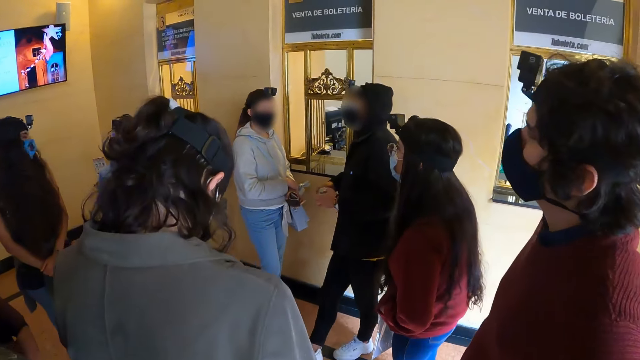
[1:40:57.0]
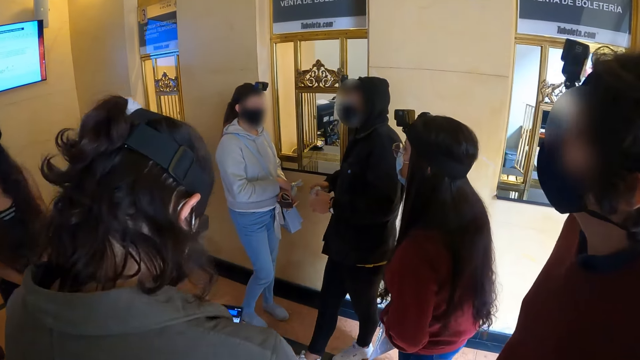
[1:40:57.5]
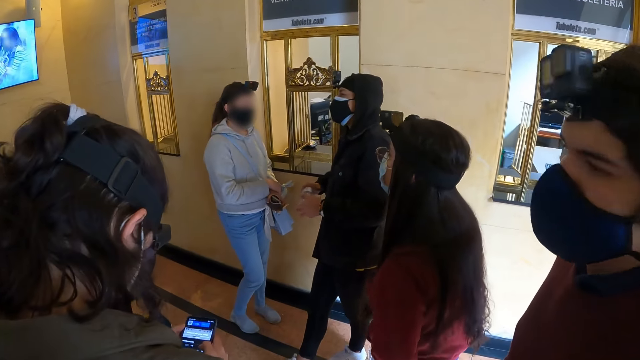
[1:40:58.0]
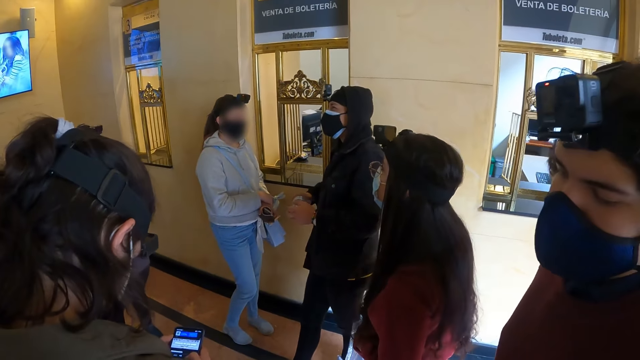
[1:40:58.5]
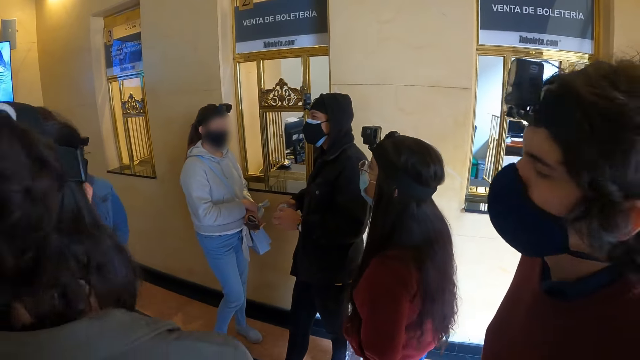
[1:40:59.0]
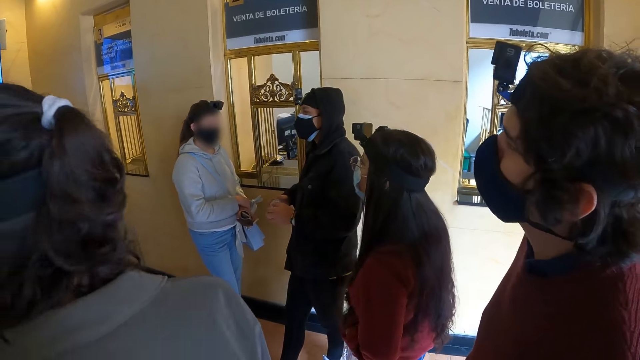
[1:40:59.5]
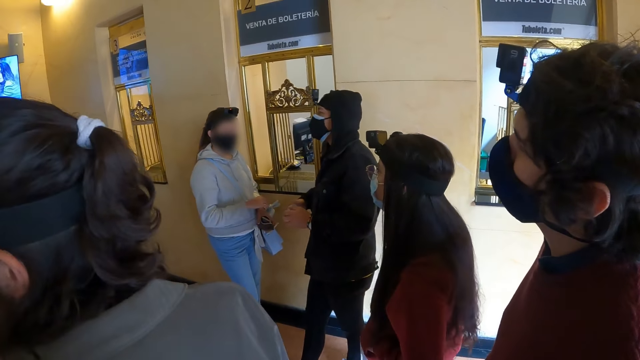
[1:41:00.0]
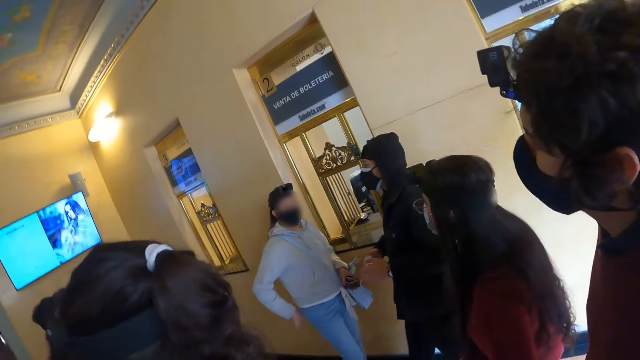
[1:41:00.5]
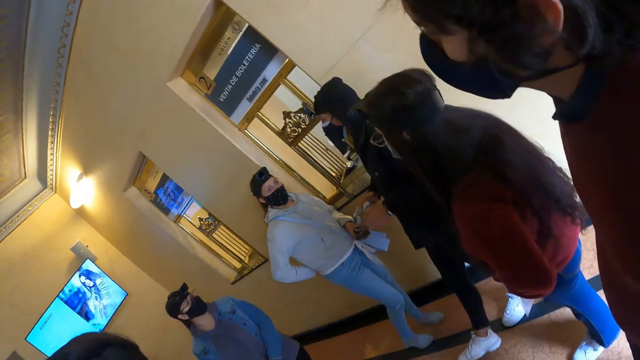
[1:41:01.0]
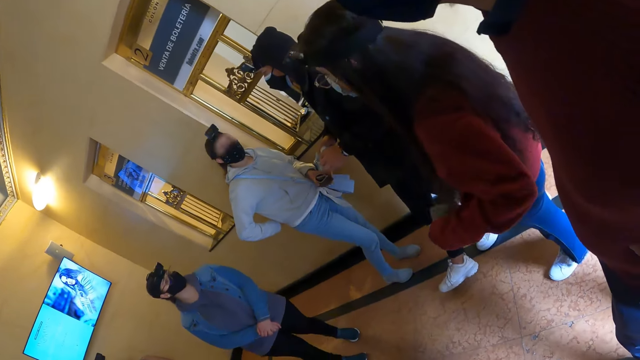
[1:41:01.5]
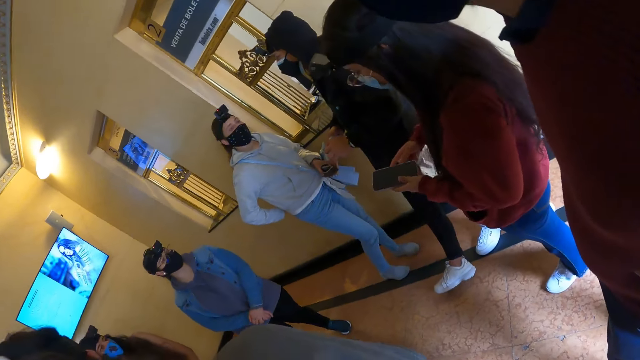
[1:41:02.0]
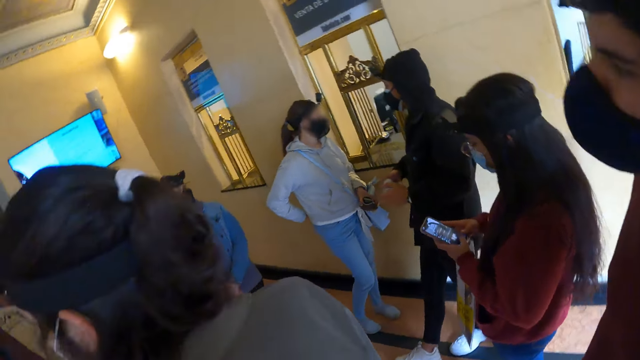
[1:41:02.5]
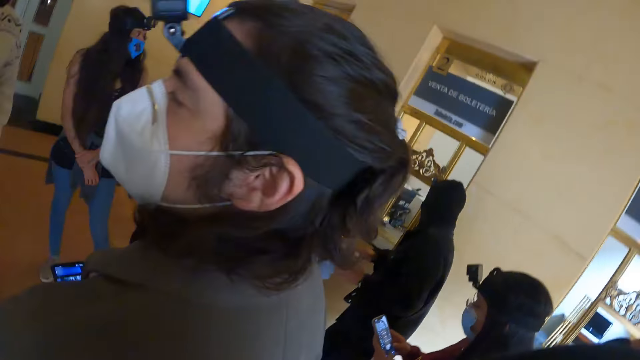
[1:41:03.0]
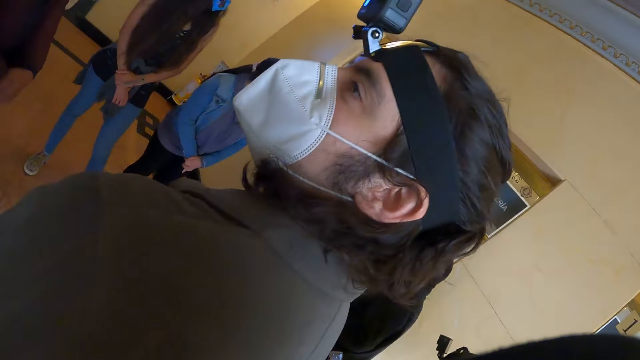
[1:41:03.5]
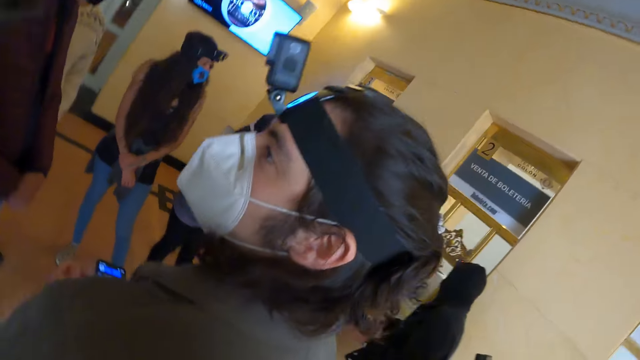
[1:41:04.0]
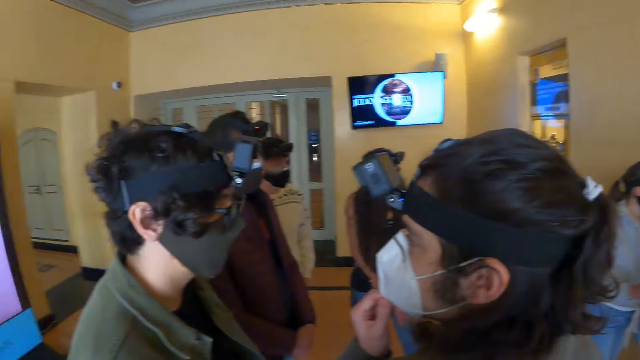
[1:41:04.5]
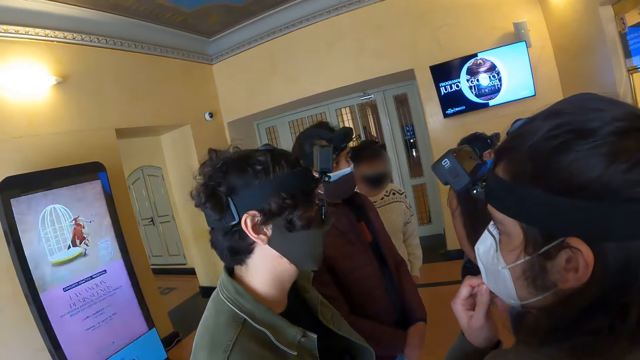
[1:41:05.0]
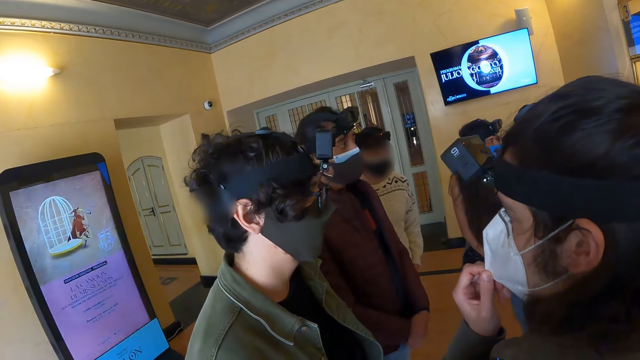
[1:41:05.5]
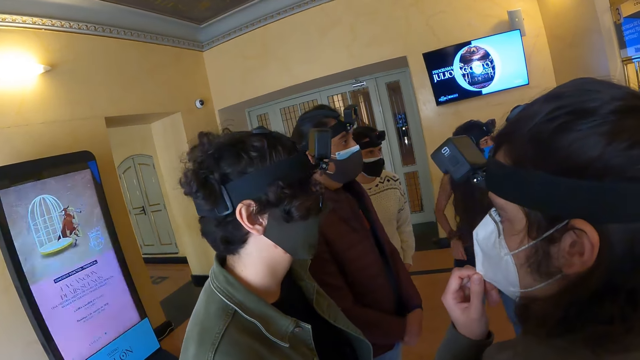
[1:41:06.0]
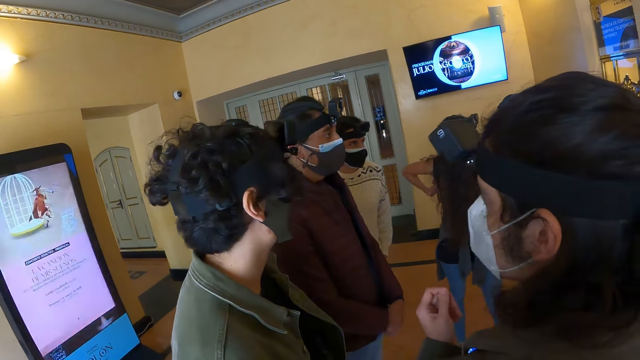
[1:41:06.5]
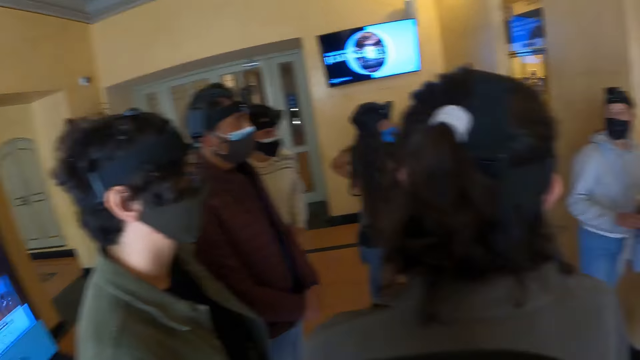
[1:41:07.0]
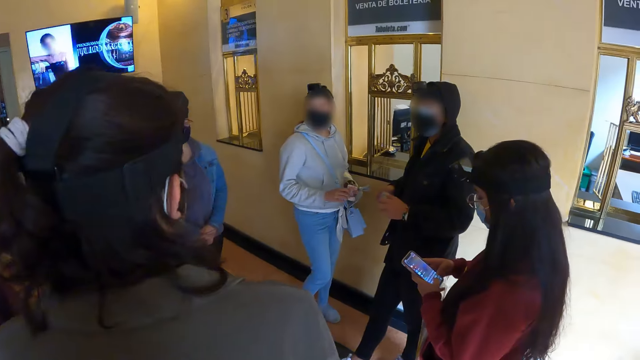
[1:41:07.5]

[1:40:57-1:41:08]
The camera wearer stands. They look around.

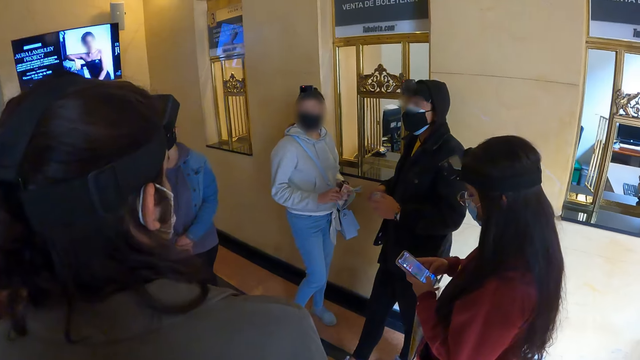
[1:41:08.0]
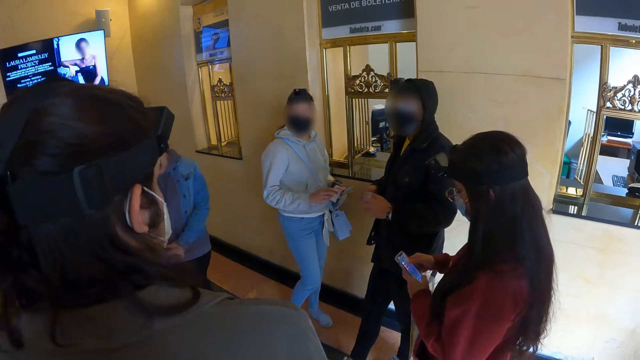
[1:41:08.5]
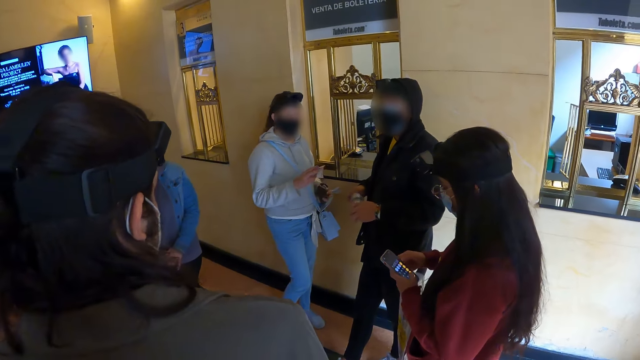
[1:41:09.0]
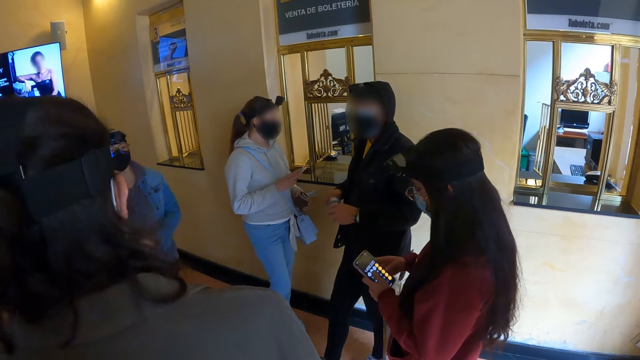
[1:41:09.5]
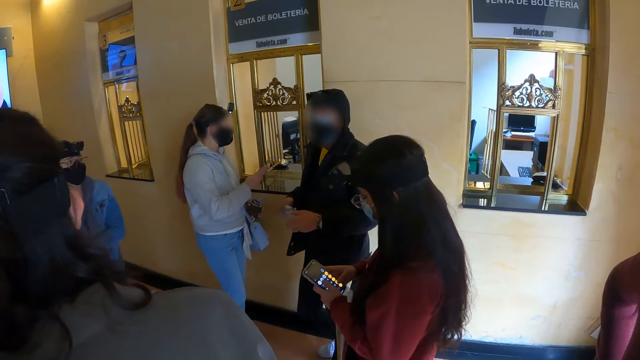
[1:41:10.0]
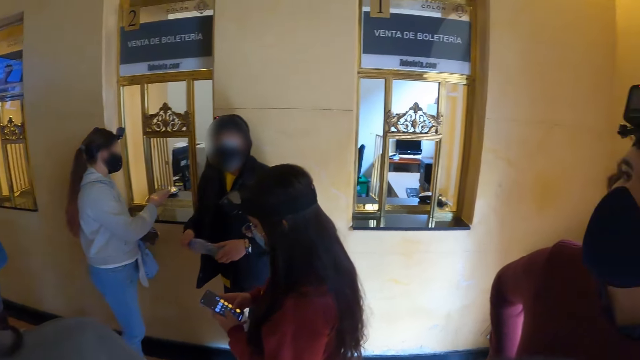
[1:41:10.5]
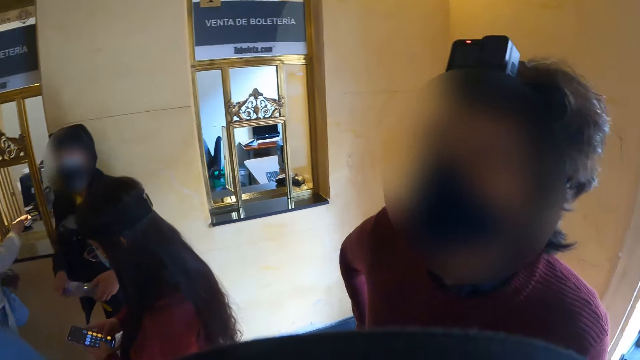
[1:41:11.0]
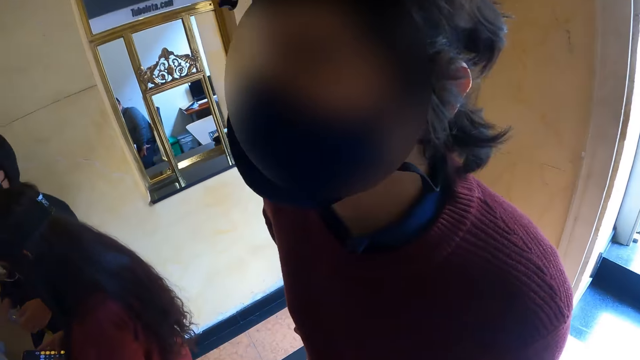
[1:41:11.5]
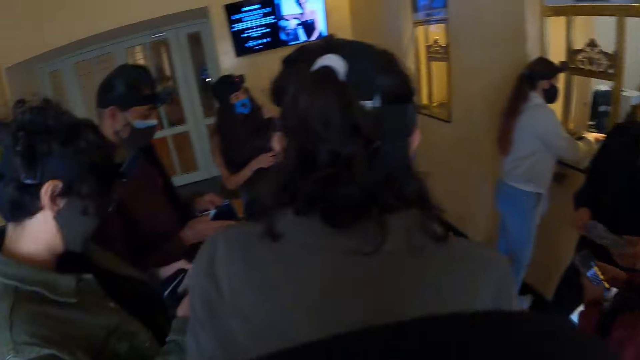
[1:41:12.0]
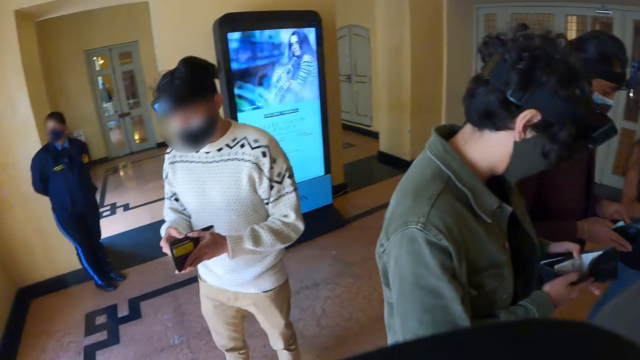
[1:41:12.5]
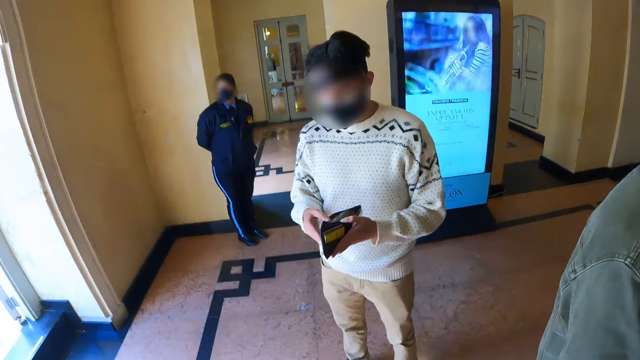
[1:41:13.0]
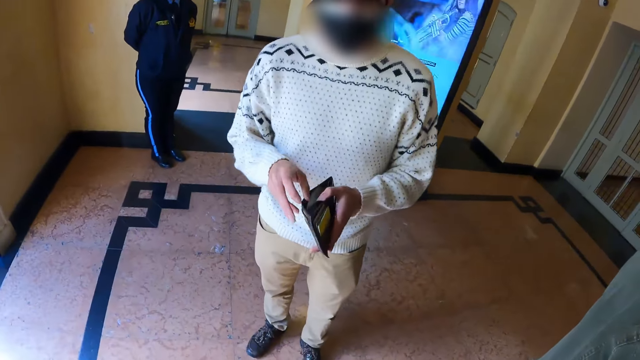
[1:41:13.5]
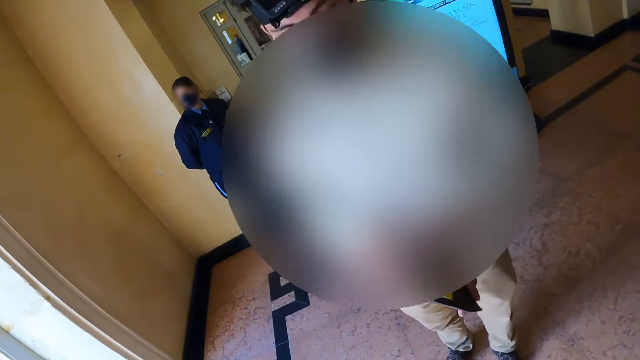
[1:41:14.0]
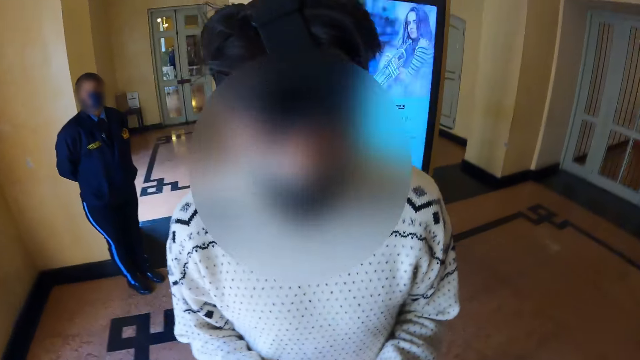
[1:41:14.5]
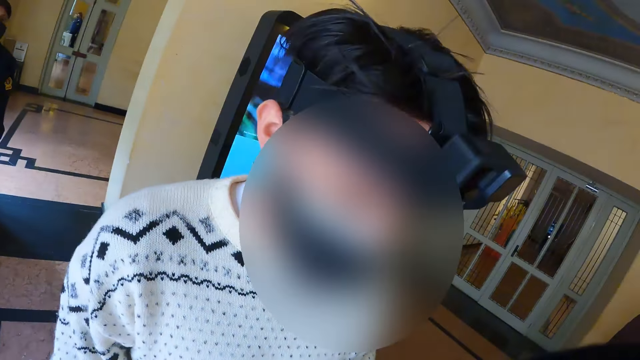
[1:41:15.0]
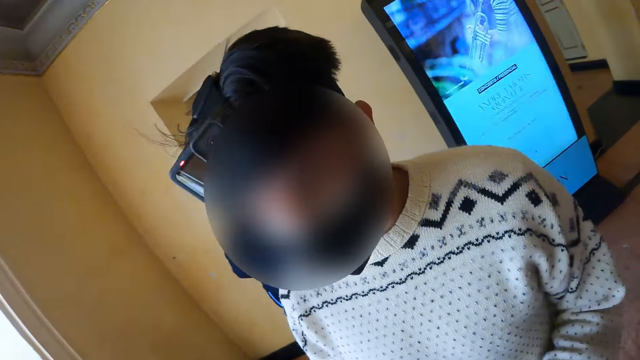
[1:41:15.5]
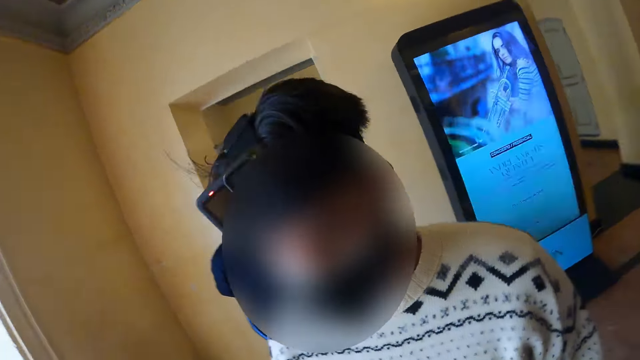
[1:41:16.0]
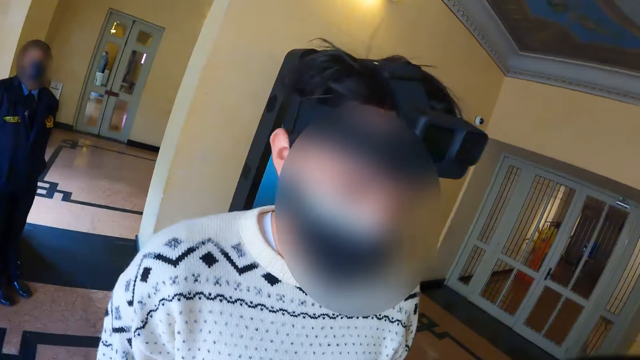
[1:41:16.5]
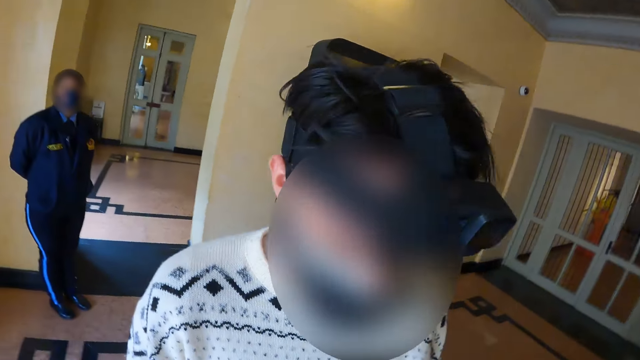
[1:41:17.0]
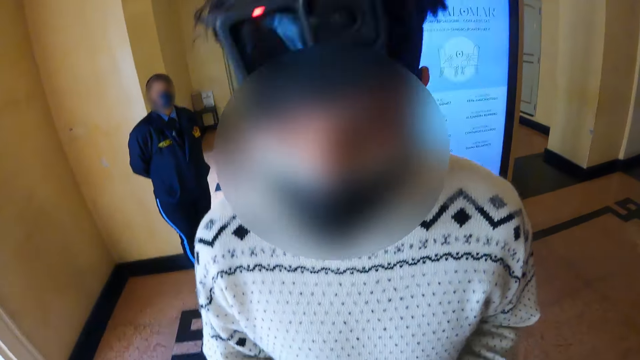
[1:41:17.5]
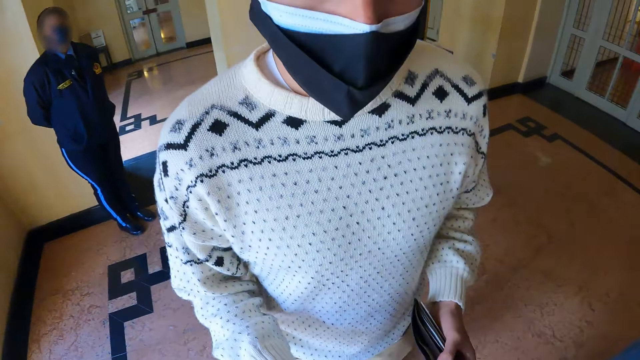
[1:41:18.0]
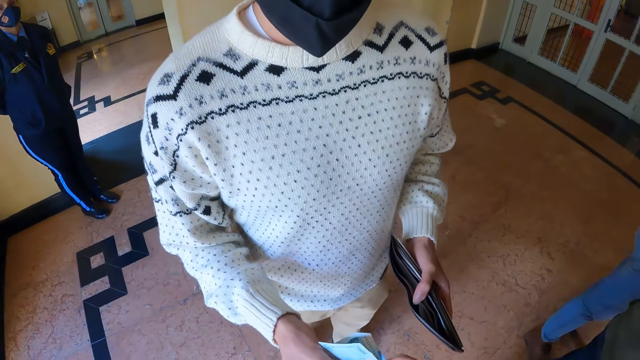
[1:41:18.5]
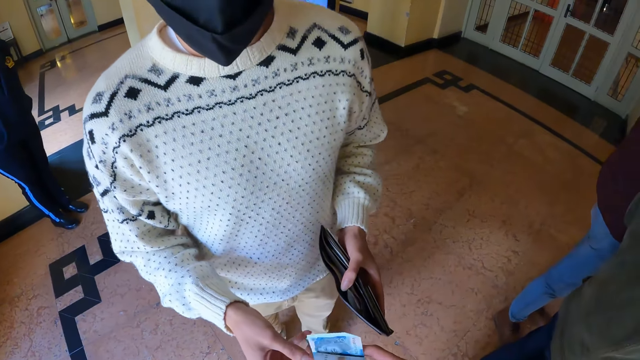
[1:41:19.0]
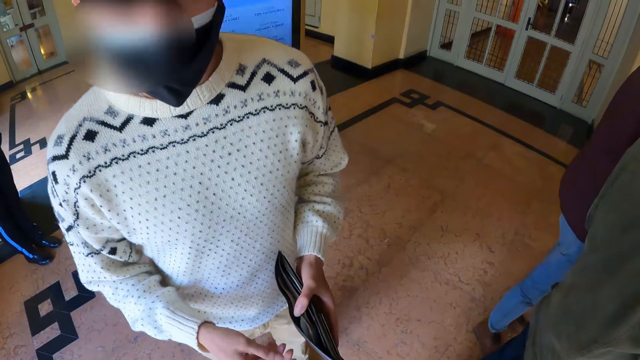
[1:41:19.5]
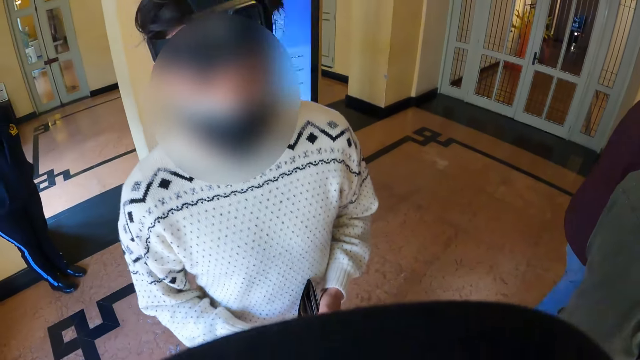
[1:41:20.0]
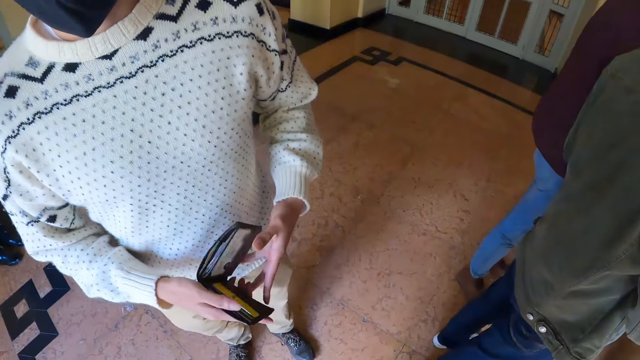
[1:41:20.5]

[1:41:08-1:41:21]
The camera wearer looks around. They walk around. They look around. They take money from a man.
